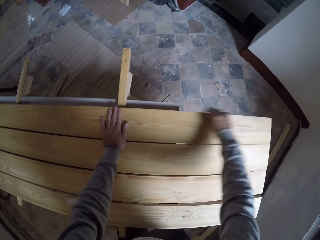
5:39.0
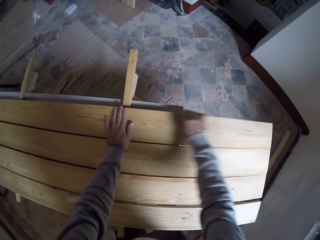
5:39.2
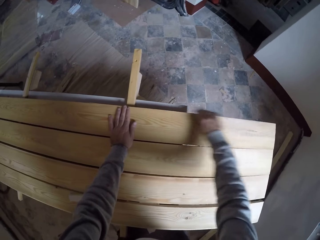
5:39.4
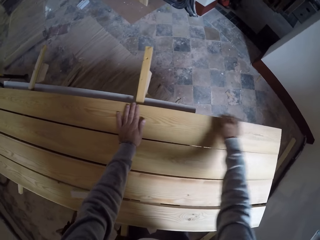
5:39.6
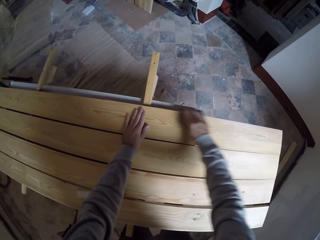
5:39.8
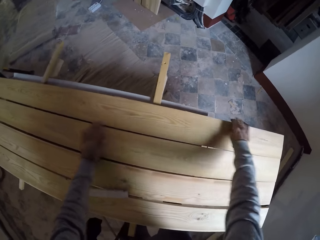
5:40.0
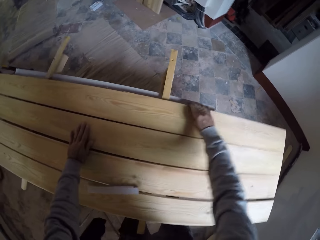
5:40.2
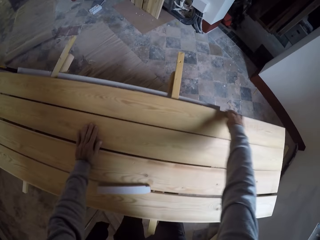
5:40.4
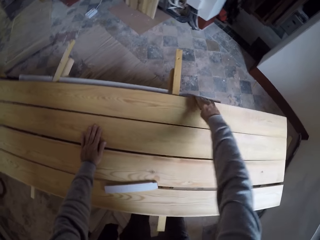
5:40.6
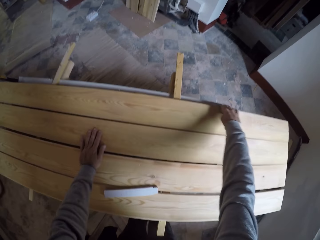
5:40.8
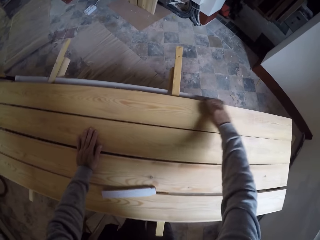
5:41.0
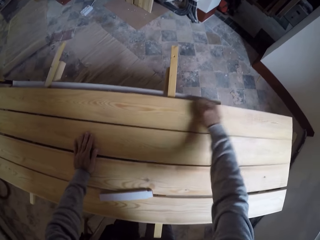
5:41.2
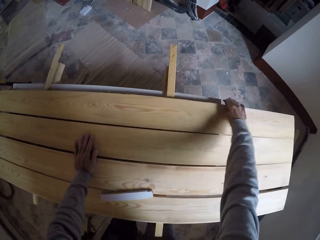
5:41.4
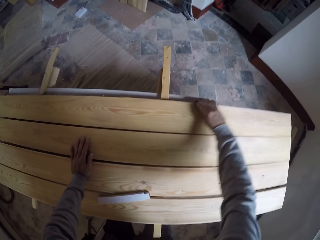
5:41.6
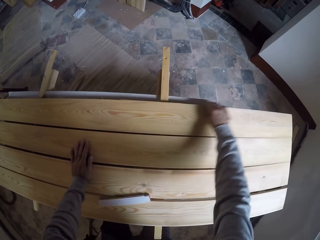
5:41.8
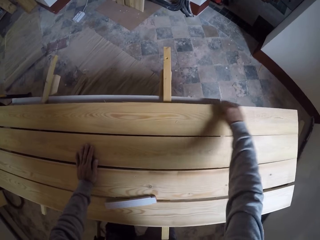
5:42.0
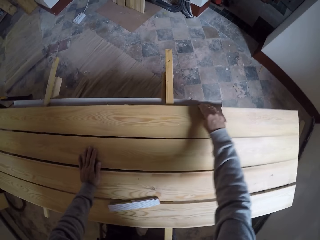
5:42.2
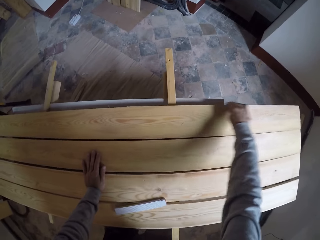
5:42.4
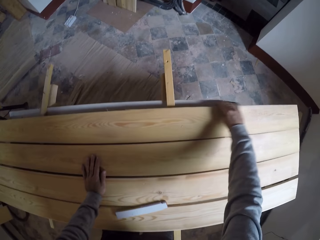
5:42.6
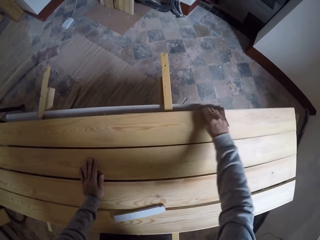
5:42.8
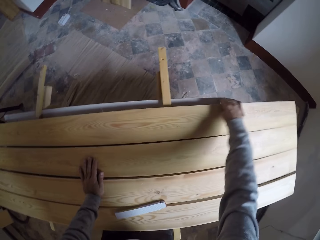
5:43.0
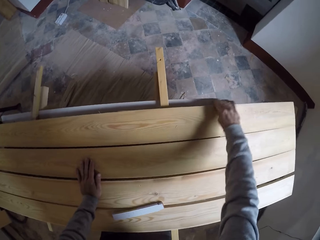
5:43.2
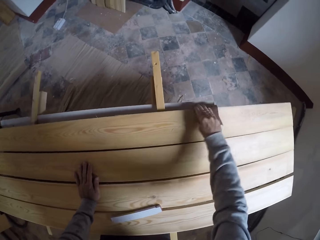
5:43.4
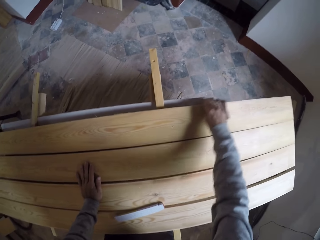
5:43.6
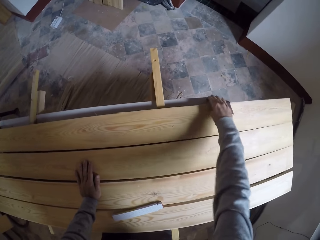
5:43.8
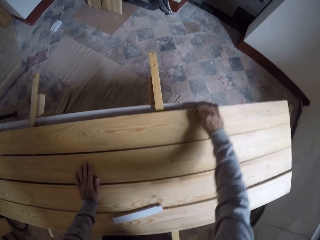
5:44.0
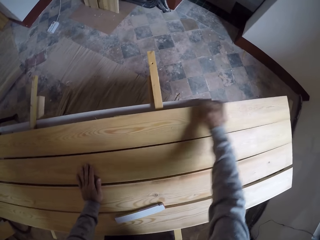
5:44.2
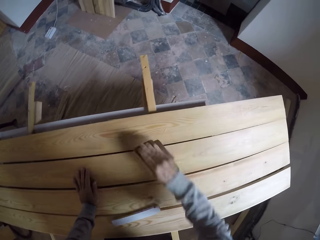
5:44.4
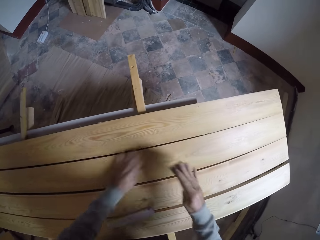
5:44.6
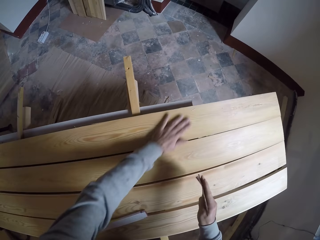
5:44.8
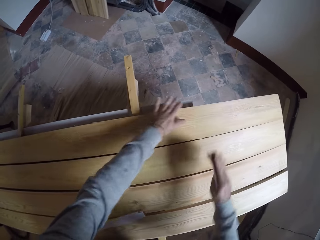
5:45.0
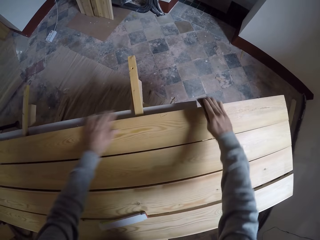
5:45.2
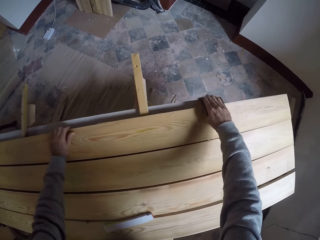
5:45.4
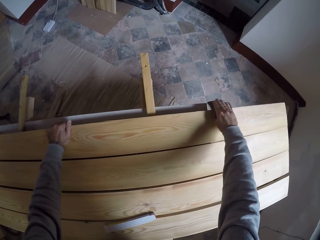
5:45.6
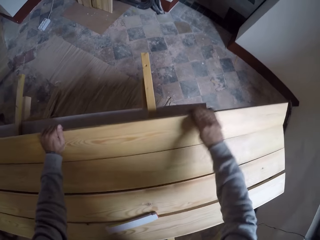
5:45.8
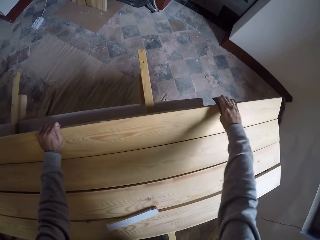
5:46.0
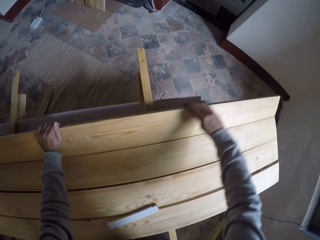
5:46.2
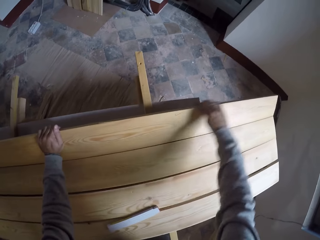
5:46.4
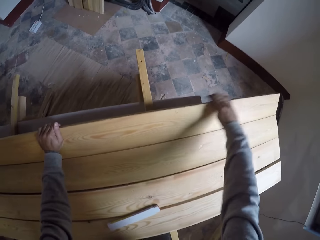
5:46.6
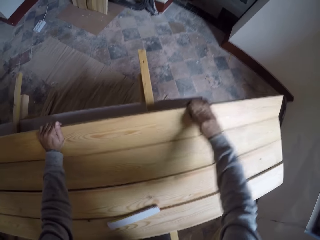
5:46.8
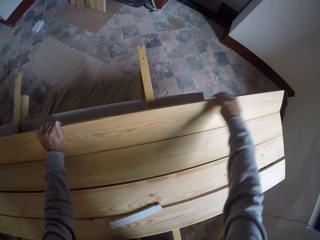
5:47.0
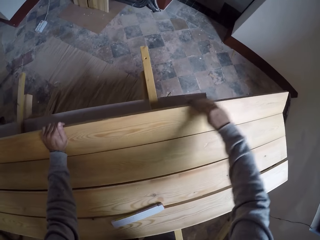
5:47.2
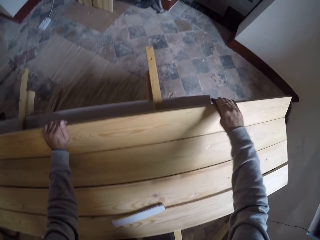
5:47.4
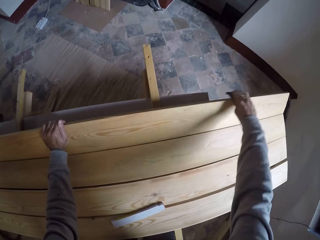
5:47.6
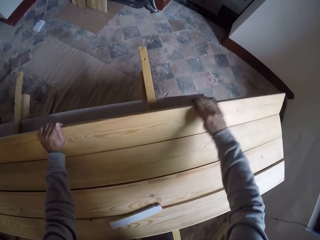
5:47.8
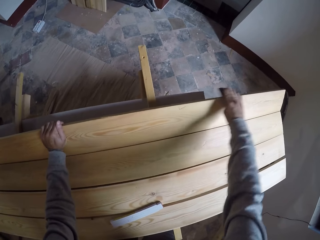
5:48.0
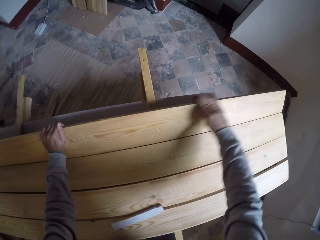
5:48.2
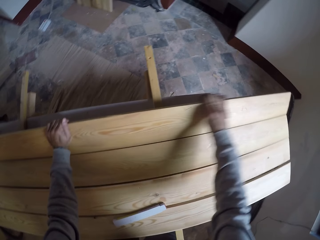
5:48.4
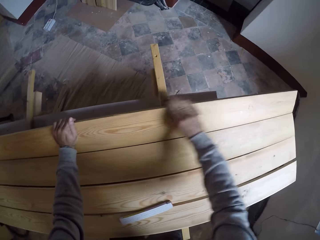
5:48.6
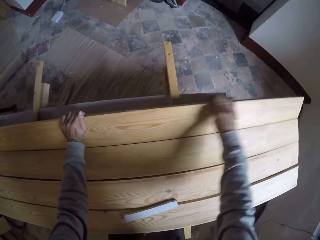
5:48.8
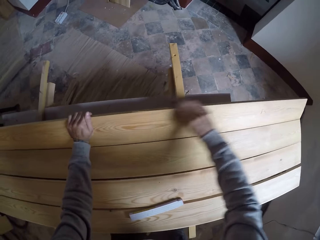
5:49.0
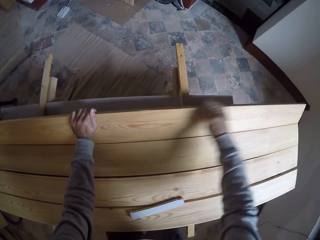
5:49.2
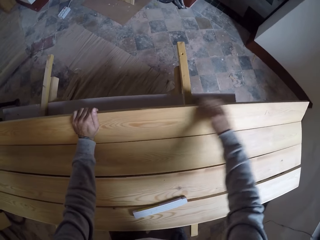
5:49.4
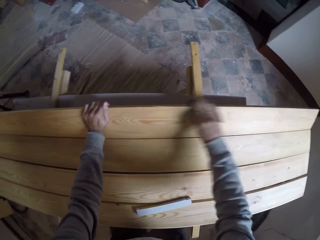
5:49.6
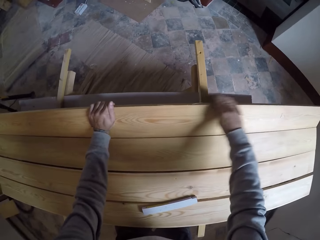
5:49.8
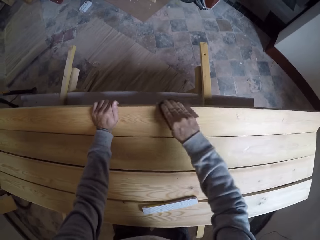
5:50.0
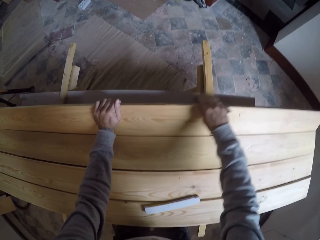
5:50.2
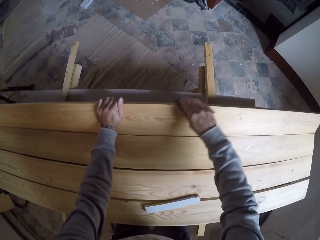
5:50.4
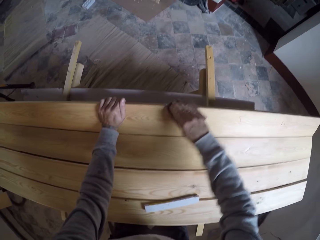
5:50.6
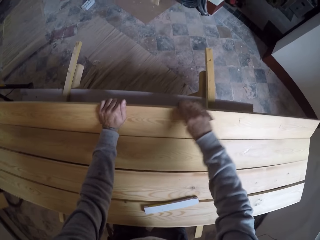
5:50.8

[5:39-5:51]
The camera wearer sands the wood with the sandpaper. They sand the wood with the sandpaper again.

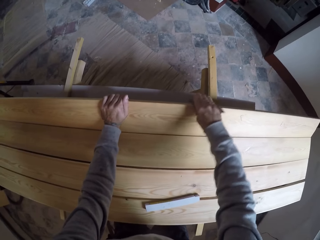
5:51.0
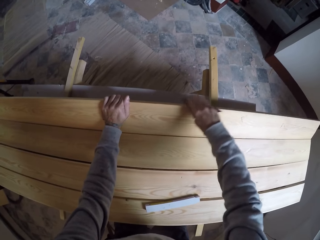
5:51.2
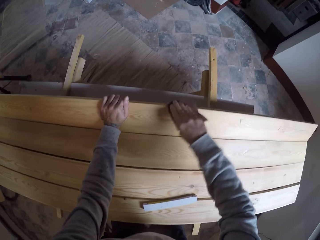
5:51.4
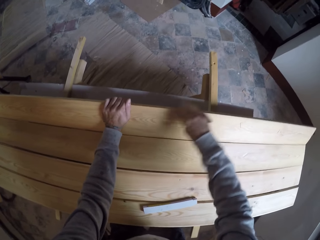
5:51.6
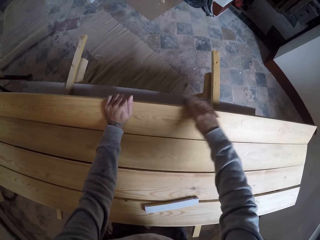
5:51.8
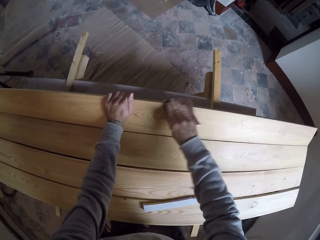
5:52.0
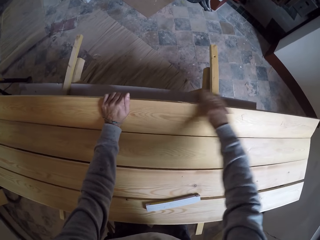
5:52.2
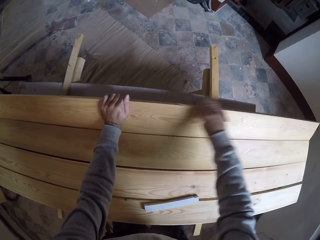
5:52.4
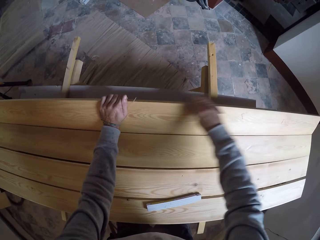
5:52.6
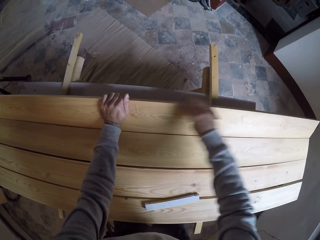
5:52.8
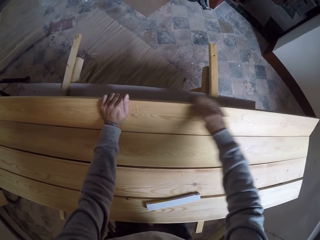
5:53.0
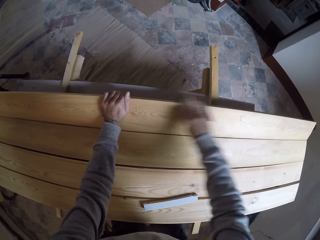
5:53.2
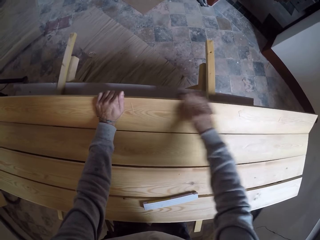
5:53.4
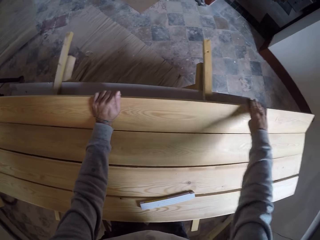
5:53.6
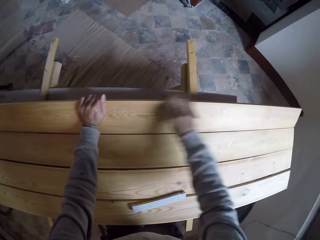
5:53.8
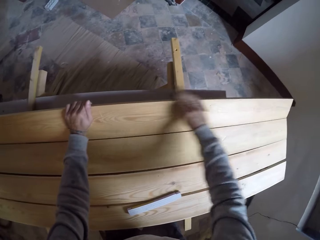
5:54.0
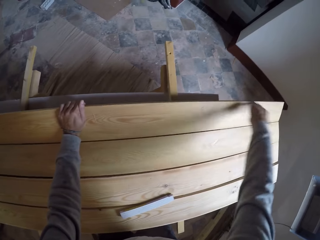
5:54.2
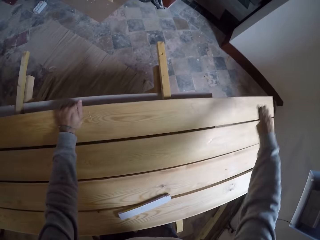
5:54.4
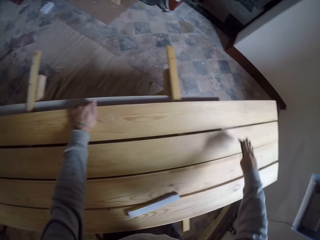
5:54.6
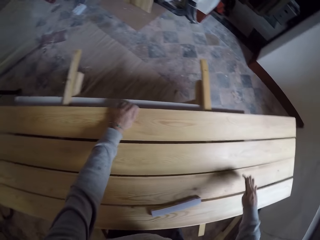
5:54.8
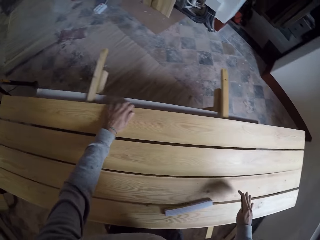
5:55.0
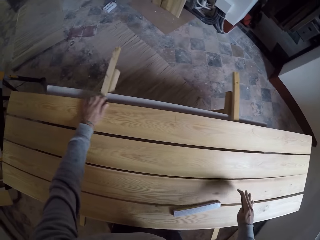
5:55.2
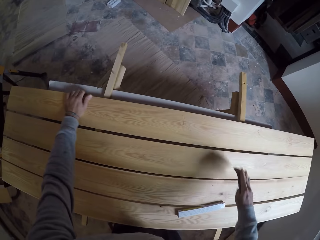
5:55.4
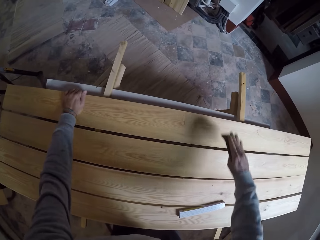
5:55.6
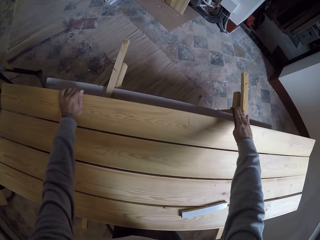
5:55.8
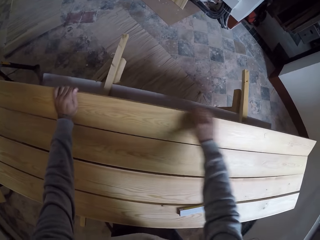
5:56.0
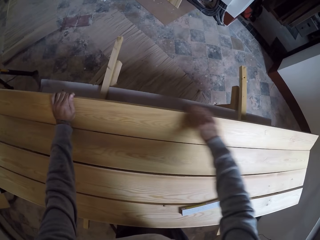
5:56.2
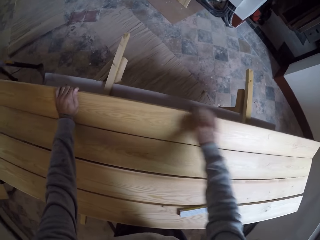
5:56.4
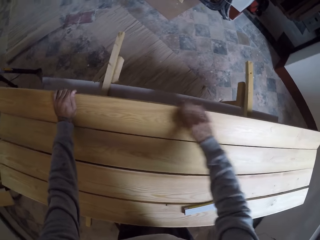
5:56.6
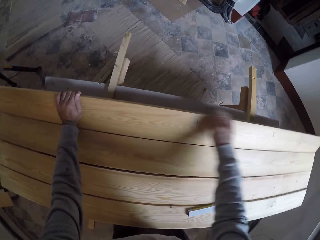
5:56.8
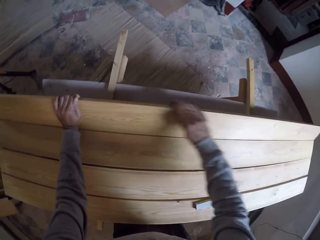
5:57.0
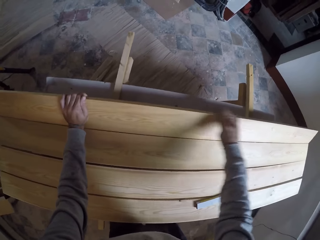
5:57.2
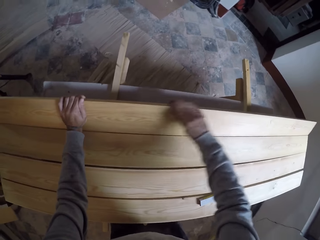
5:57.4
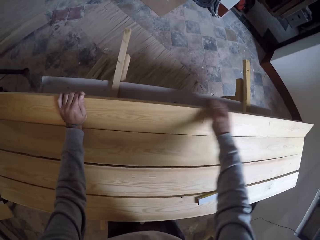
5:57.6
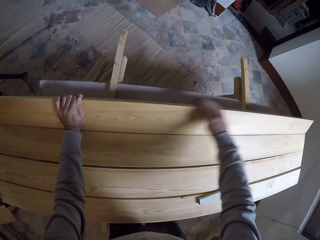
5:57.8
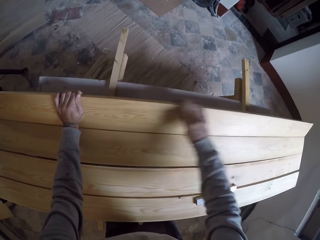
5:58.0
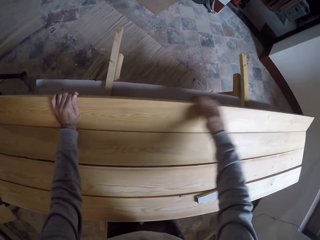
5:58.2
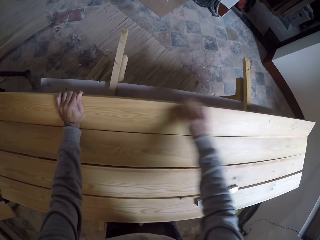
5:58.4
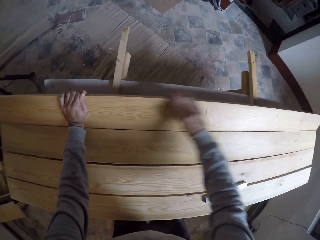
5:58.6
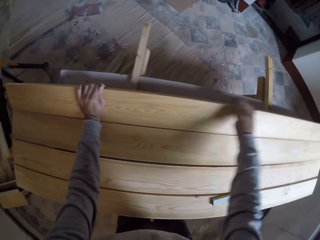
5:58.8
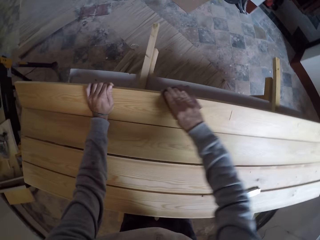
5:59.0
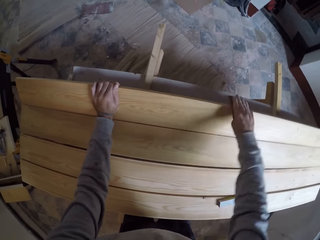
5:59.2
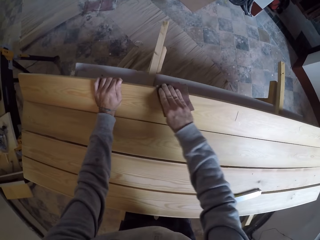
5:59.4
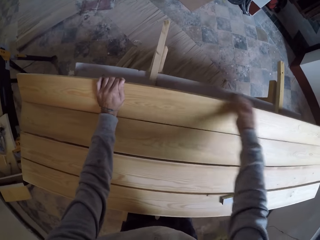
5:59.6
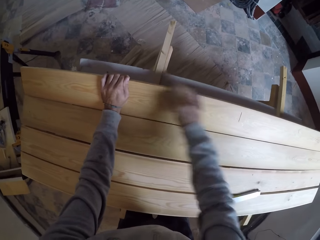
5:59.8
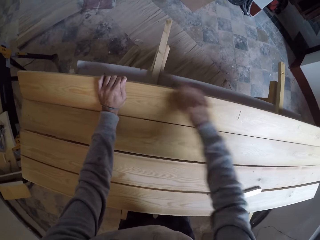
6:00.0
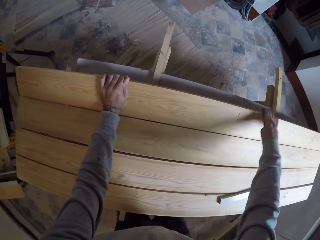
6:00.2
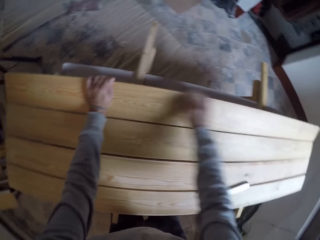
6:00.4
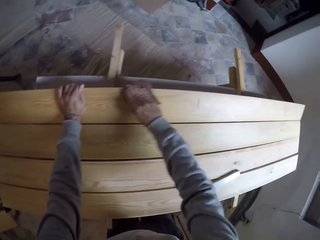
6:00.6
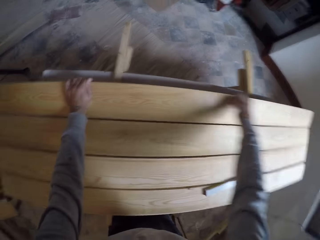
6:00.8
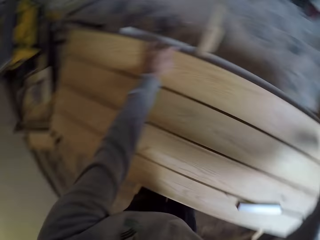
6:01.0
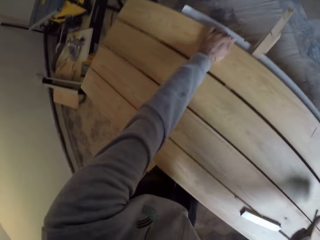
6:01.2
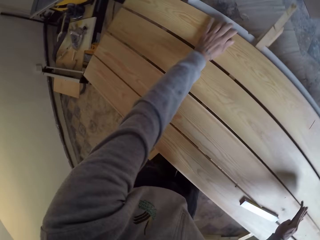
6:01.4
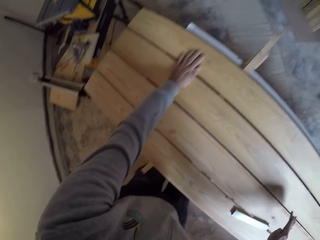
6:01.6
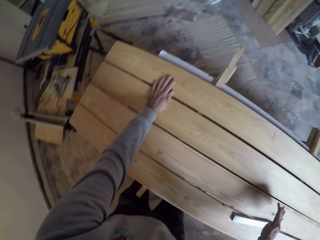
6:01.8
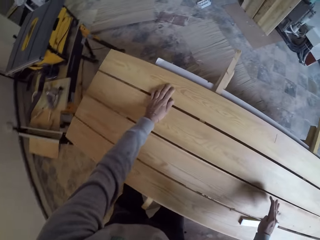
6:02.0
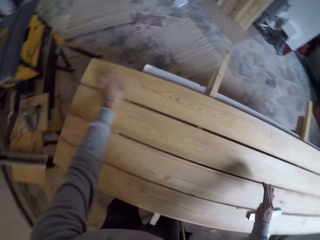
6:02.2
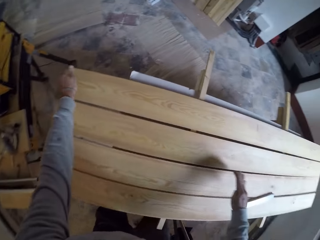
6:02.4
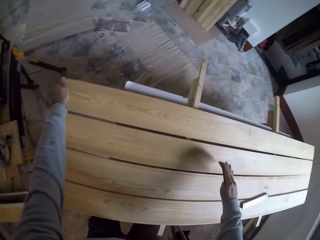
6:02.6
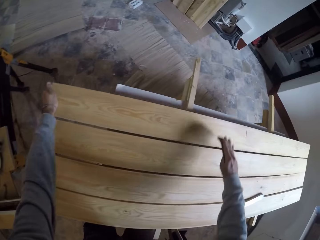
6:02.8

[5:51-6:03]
The camera wearer sands the wood with the sandpaper. They sand the wood with the sandpaper again.
